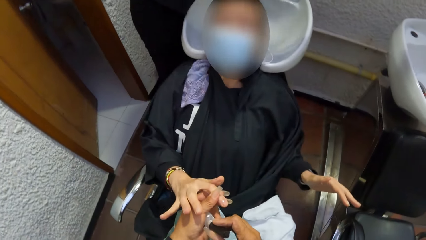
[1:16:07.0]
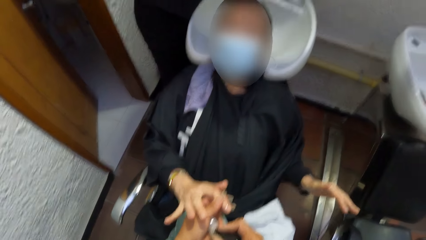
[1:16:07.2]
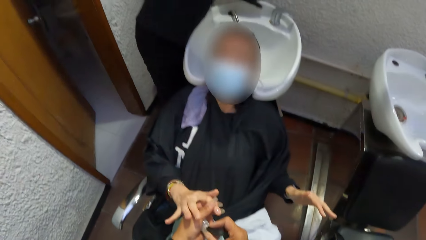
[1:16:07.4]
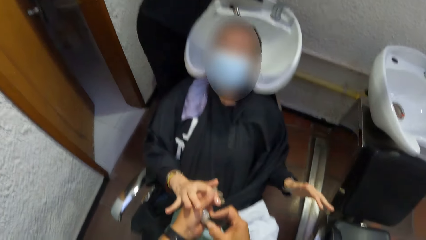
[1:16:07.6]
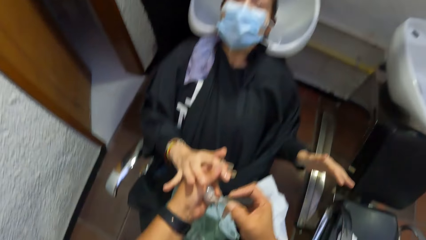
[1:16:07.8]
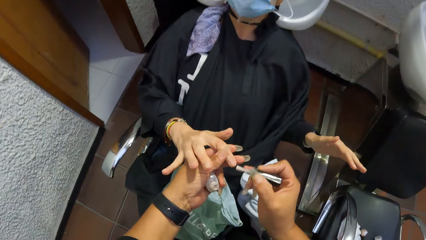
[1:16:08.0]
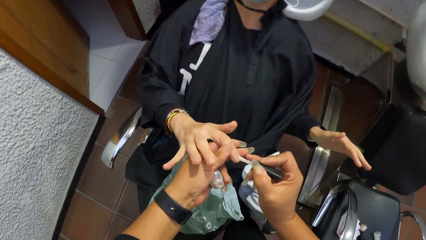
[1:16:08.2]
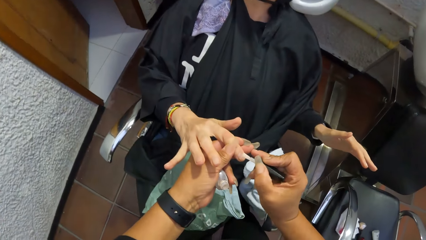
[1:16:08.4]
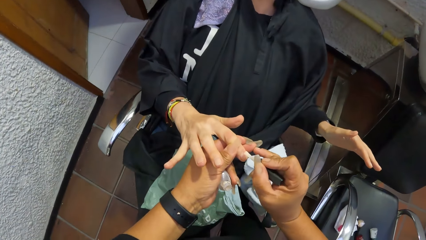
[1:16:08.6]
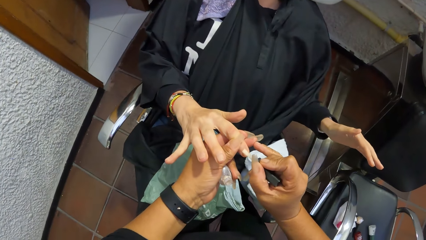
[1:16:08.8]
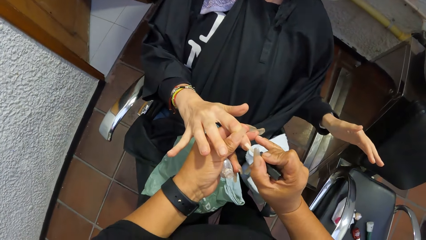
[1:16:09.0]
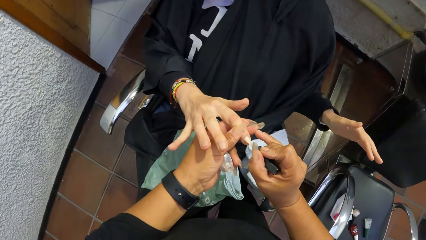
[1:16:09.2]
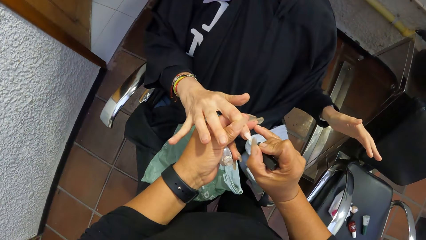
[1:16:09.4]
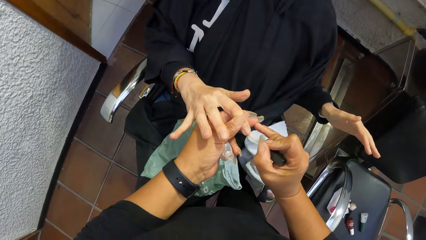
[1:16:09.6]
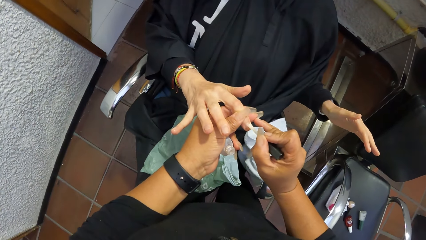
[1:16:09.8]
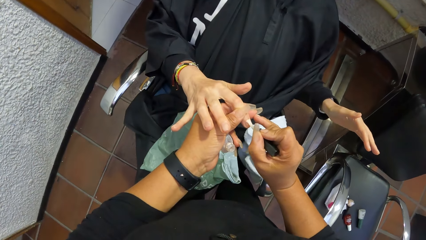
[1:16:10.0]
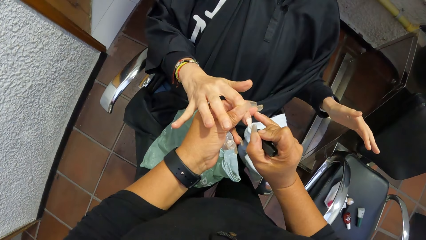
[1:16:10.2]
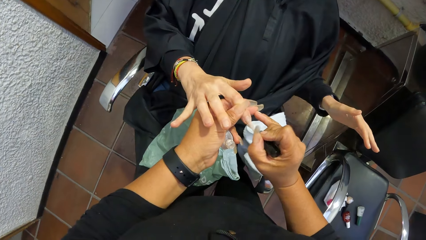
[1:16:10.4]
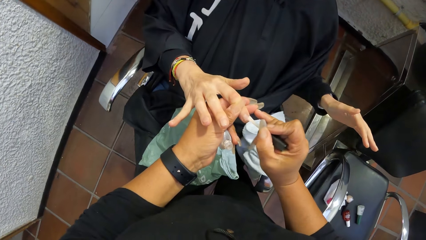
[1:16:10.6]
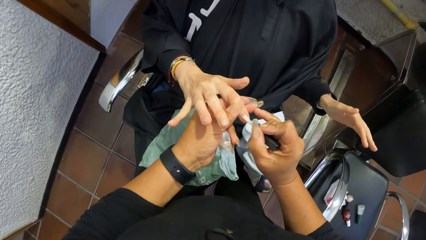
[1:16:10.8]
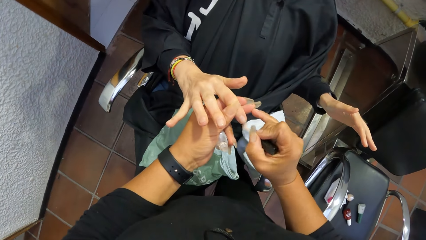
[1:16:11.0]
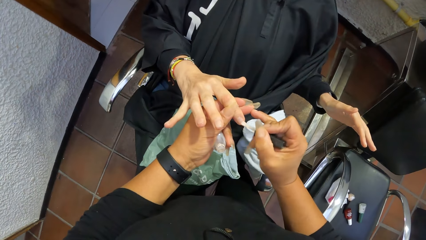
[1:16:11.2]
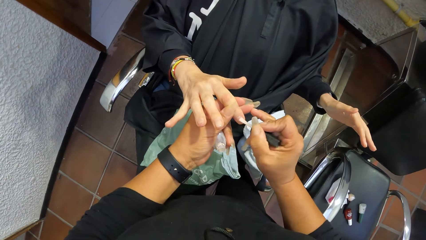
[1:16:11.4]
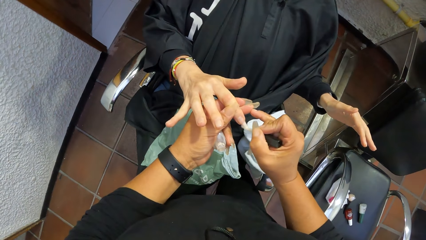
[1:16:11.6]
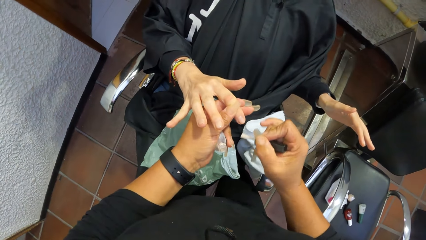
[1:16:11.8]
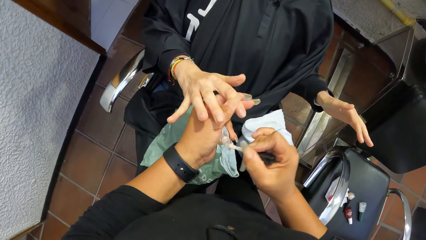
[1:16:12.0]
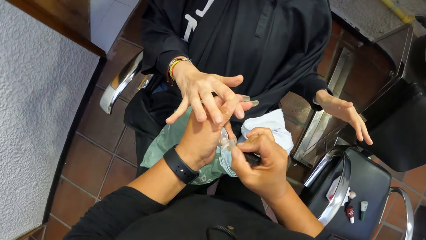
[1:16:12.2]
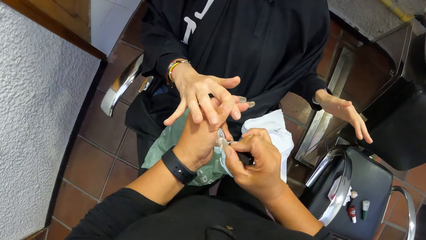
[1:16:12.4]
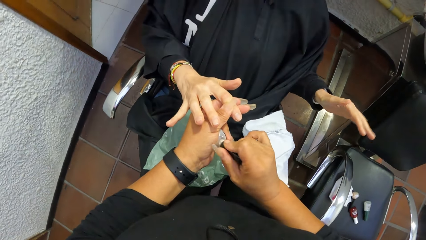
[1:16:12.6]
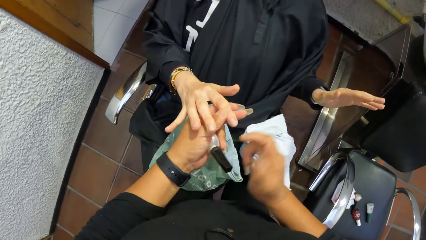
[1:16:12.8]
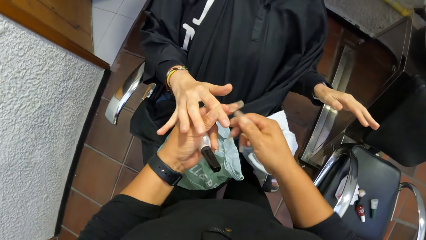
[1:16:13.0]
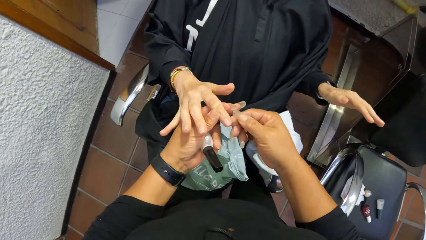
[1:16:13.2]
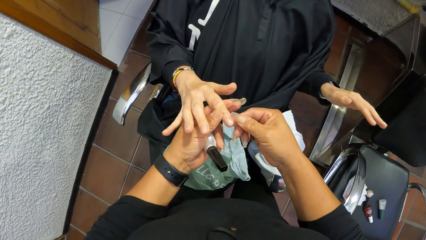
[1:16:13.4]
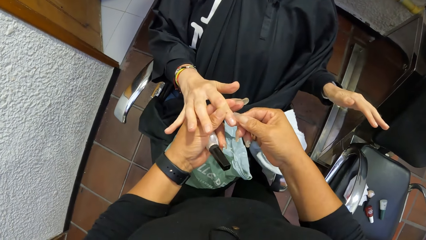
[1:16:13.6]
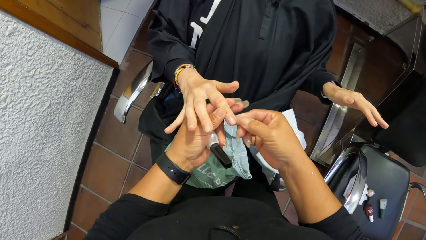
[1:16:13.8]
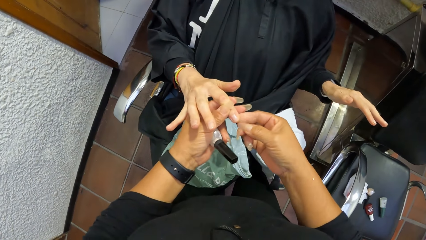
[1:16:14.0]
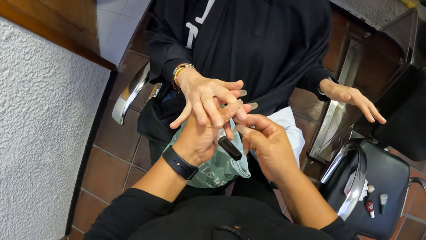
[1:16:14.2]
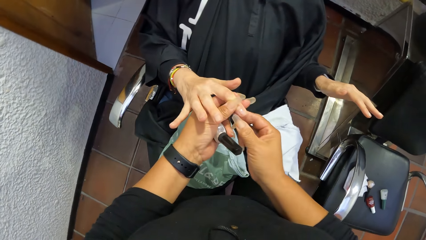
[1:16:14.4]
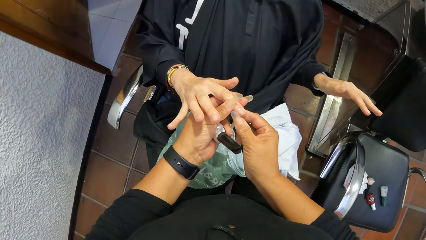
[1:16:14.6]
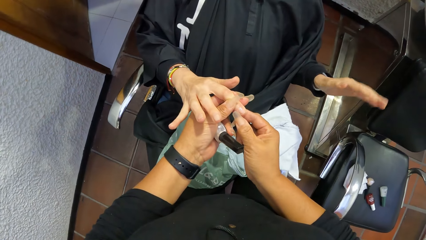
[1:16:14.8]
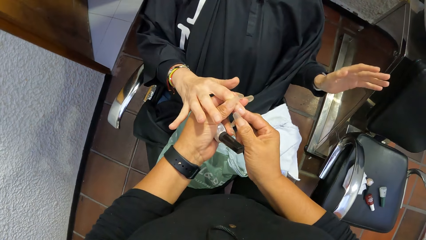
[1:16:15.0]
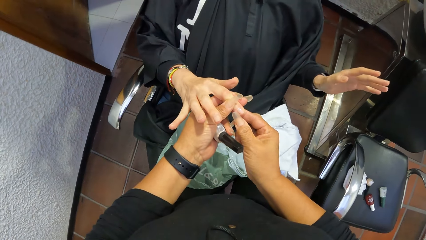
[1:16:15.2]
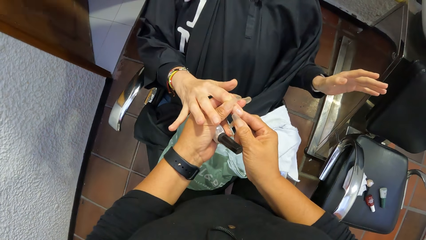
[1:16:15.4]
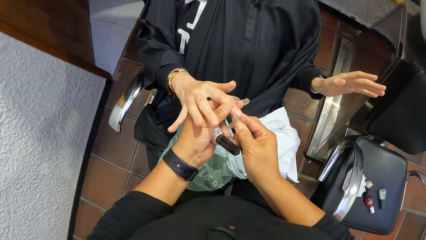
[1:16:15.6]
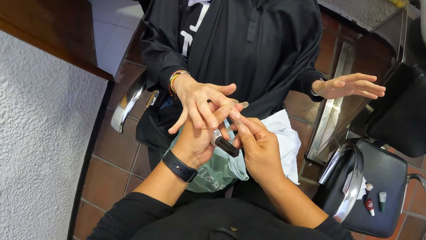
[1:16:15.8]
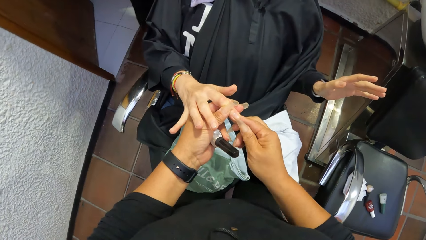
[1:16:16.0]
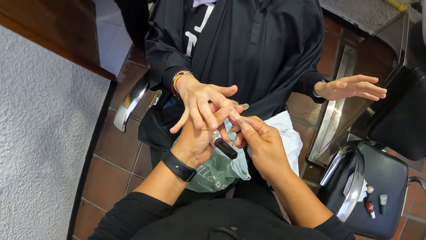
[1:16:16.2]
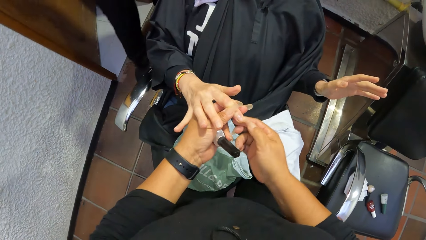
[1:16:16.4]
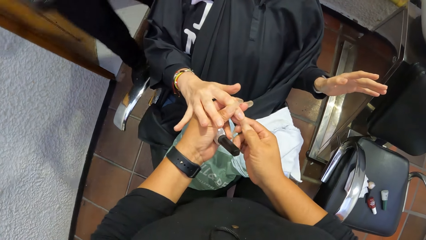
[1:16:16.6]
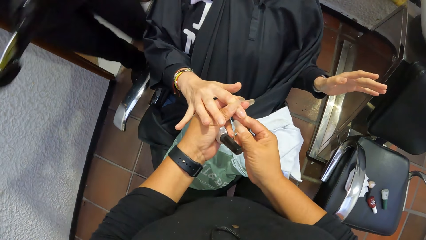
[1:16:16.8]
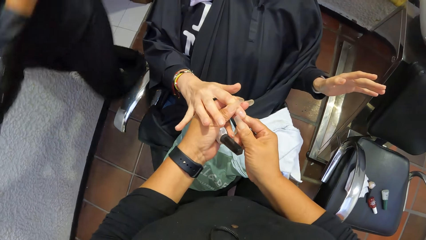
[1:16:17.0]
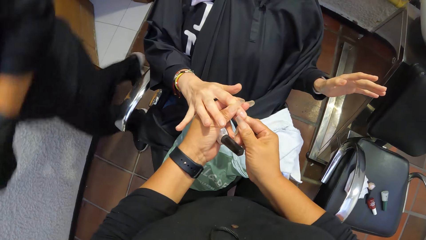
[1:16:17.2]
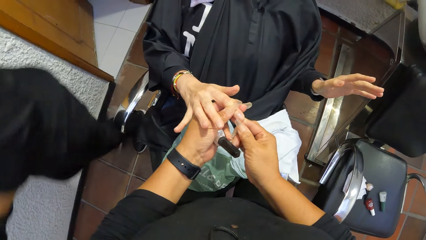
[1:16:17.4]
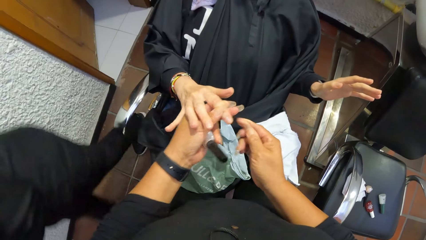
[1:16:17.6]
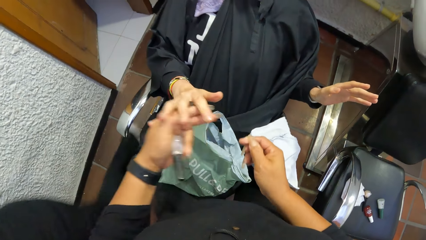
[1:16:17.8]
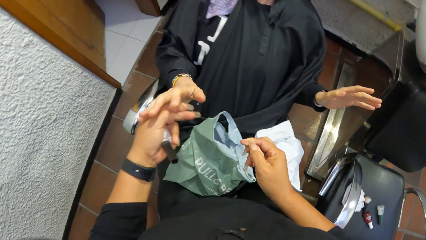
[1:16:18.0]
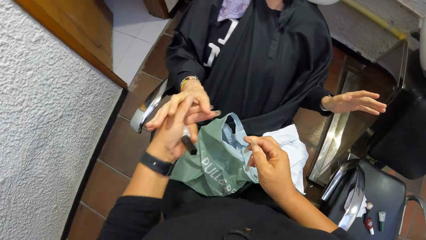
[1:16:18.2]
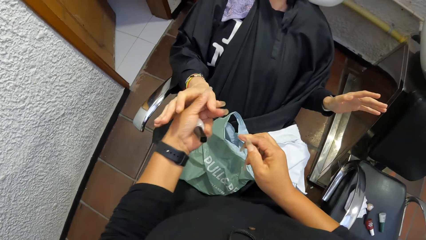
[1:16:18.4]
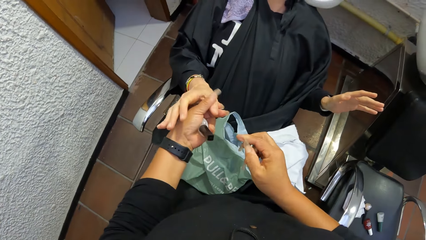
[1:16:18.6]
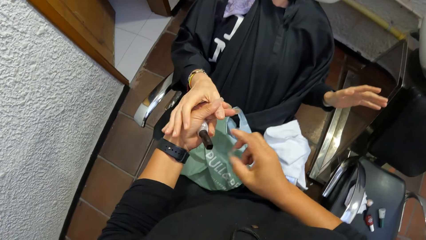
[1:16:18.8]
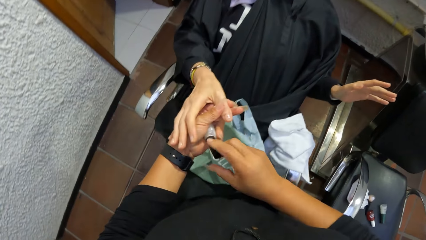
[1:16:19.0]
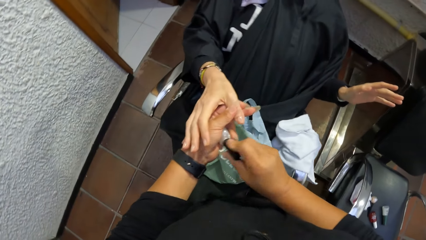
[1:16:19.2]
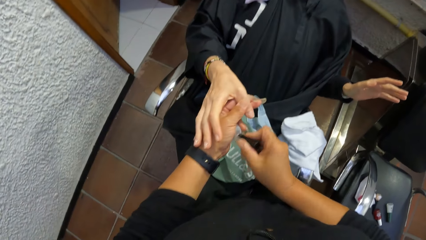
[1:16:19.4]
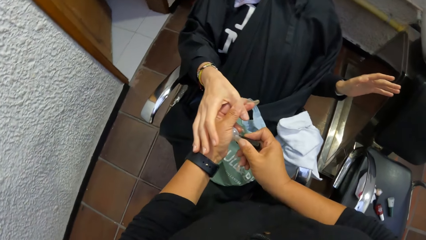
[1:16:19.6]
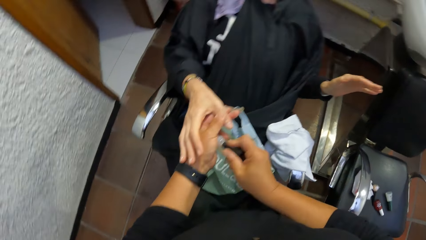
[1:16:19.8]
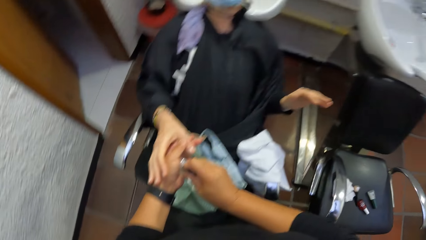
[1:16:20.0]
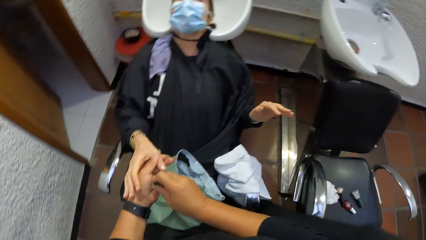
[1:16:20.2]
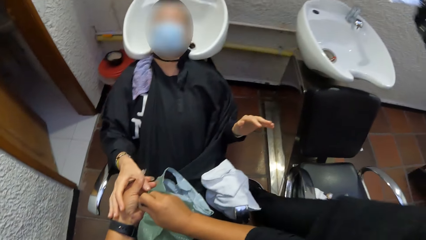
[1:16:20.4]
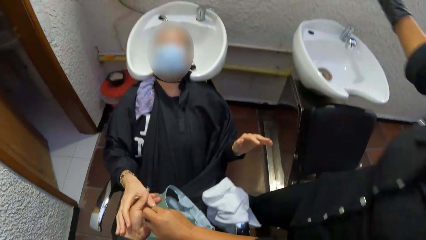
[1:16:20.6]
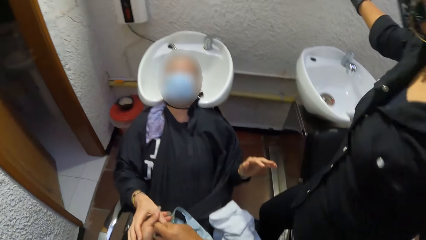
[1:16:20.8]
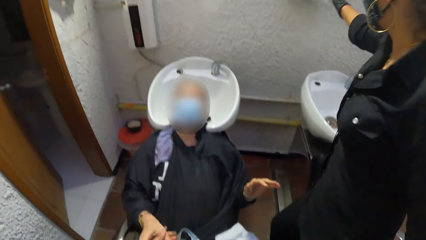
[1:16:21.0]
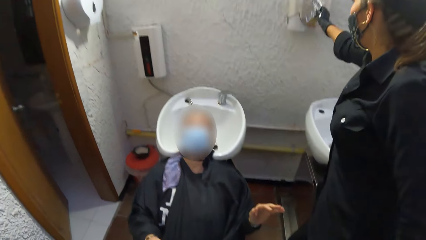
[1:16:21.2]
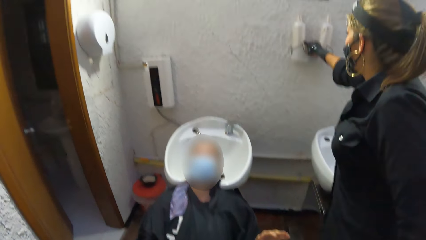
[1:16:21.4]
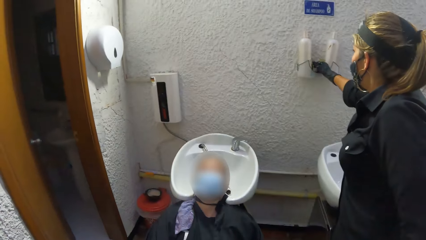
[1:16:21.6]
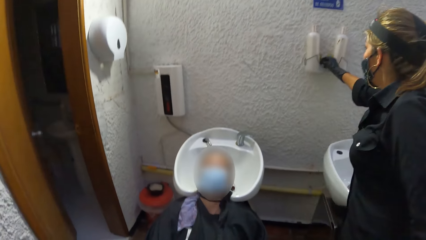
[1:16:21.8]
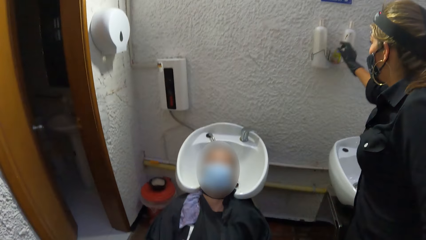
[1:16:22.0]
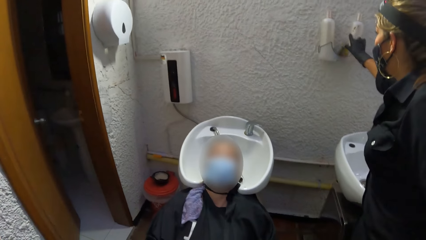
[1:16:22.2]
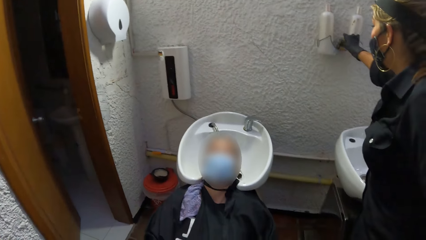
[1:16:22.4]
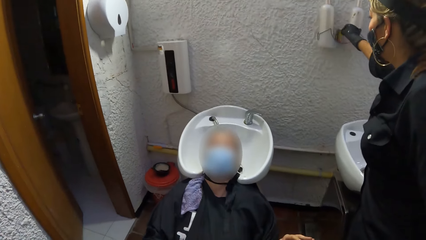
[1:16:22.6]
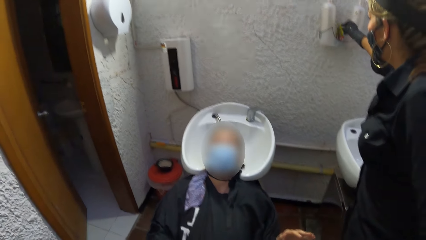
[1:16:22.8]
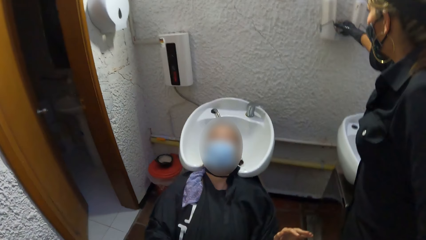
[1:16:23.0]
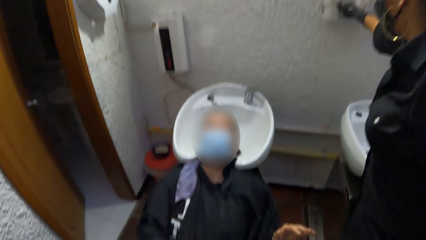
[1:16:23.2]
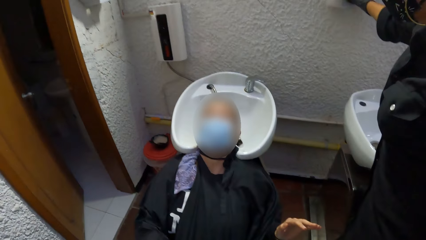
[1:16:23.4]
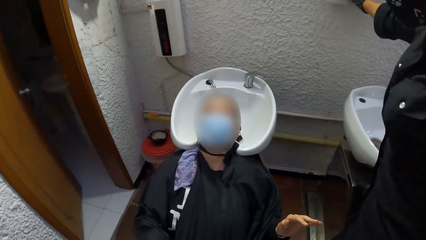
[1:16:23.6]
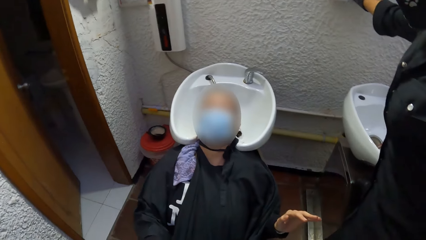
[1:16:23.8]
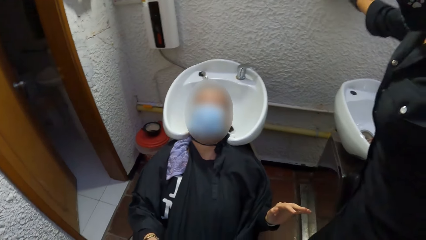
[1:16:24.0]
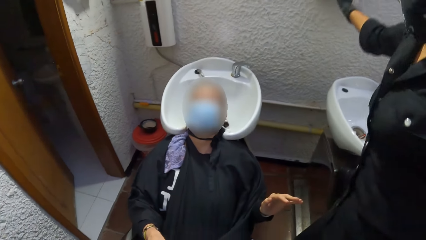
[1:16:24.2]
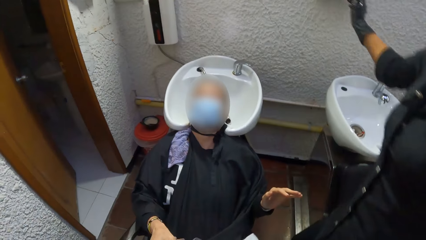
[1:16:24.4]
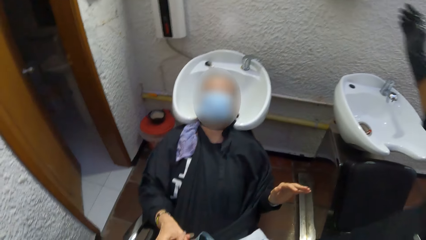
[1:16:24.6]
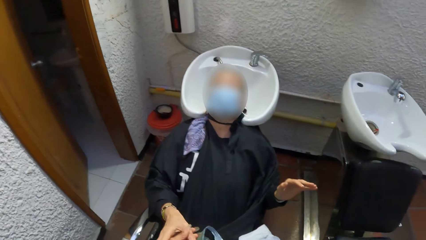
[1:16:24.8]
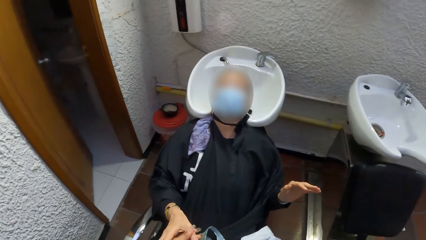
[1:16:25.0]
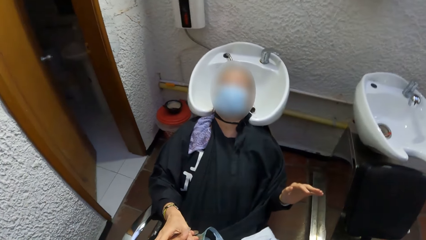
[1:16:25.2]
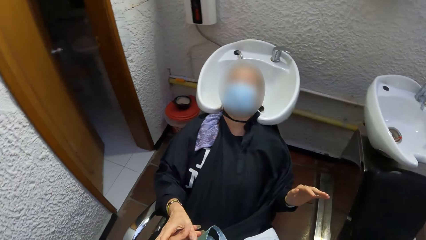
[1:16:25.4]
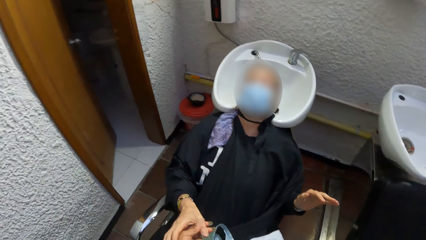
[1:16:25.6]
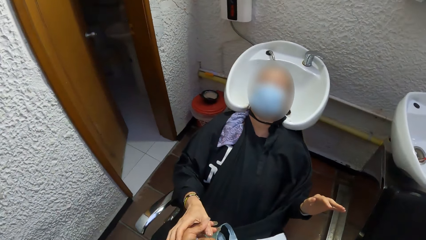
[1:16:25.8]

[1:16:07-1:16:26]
The camera wearer removes the nail polish brush from the nail polish container with her right hand. She holds the top of the nail polish. She opens the nail polish. She applies the nail polish to a right finger of the woman with the nail polish brush in her right hand. She puts the nail polish brush in her right hand into the nail polish container in her left hand. She wipes the finger of the woman with her right hand. She removes part of the nail polish on the edge of the woman's fingernail with her fingernails. She holds the top of the nail polish.
